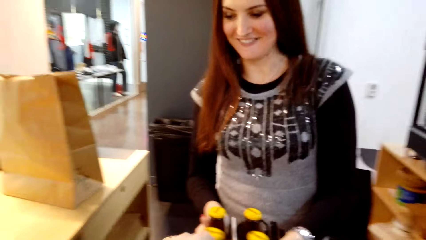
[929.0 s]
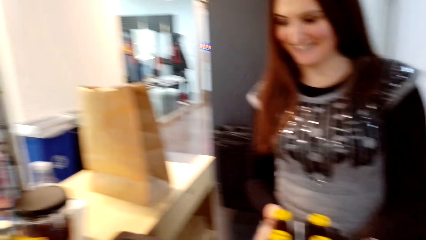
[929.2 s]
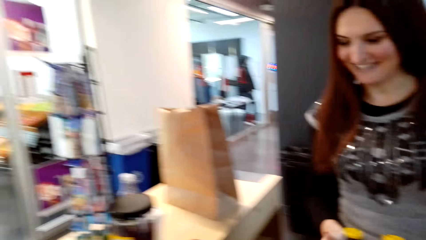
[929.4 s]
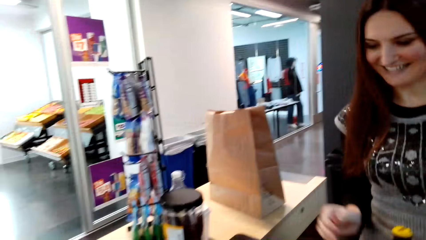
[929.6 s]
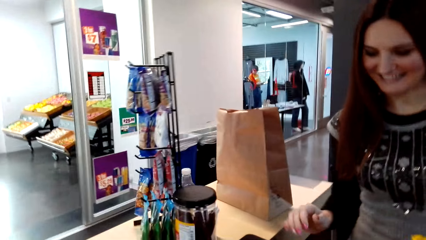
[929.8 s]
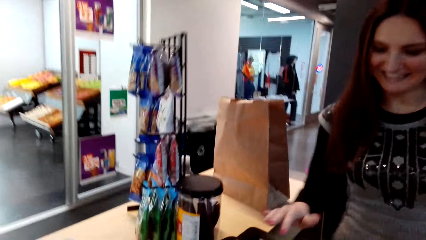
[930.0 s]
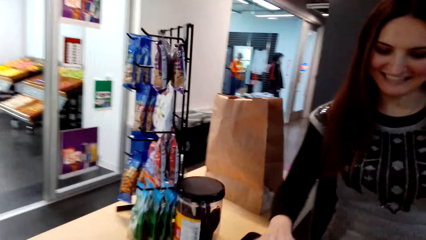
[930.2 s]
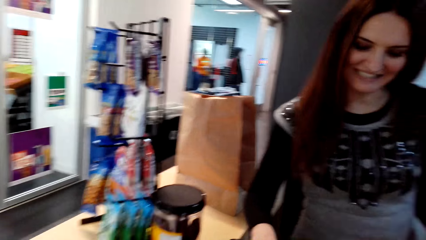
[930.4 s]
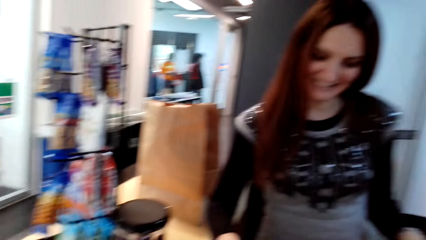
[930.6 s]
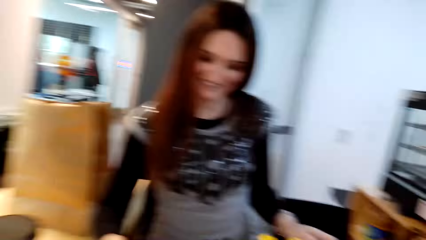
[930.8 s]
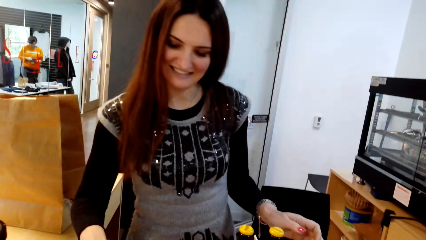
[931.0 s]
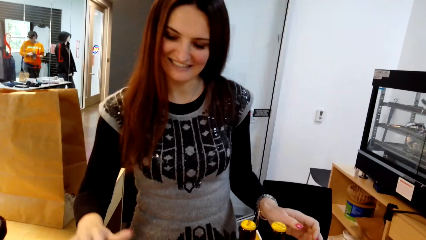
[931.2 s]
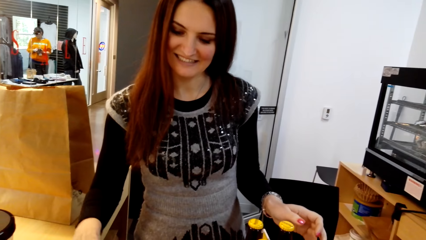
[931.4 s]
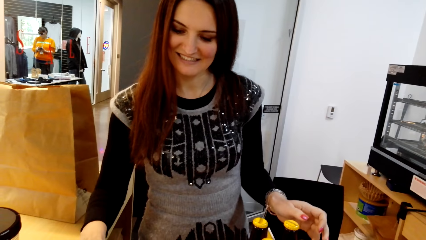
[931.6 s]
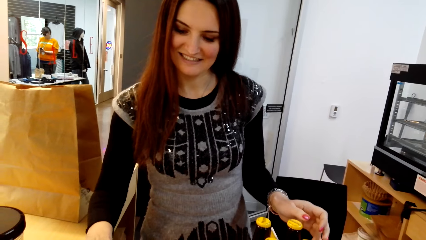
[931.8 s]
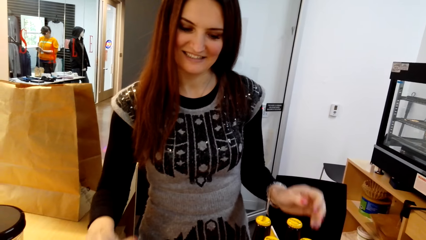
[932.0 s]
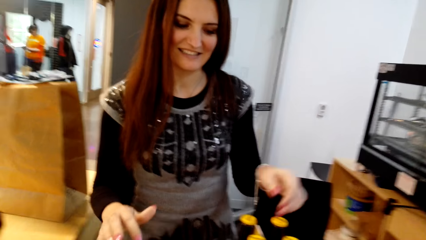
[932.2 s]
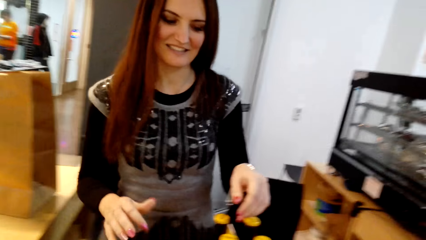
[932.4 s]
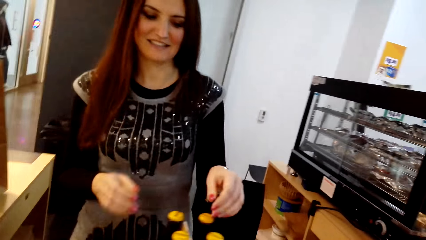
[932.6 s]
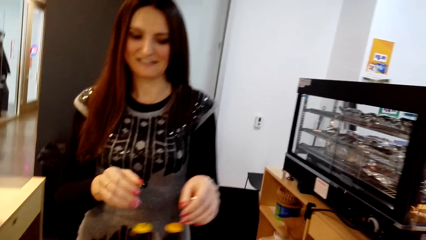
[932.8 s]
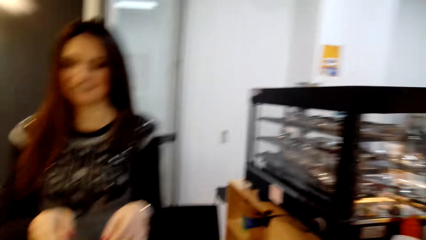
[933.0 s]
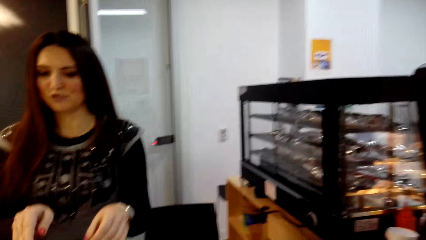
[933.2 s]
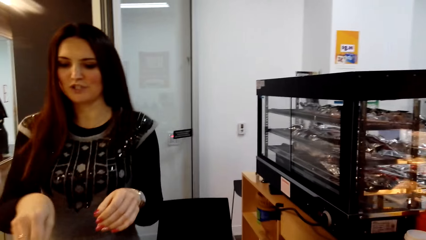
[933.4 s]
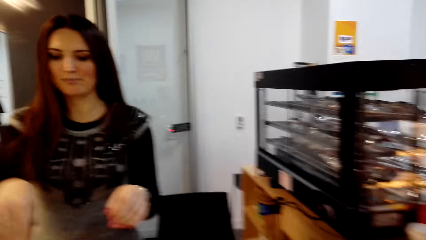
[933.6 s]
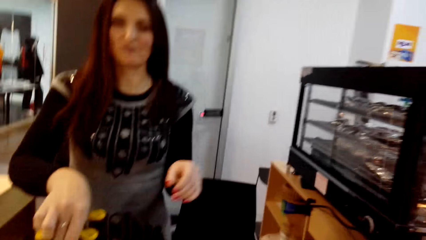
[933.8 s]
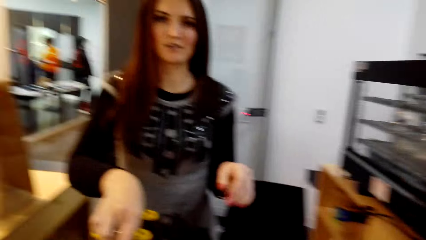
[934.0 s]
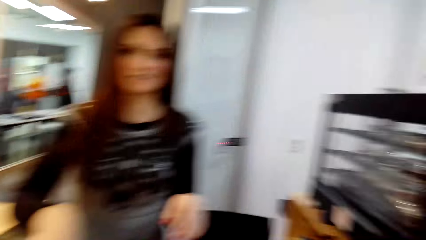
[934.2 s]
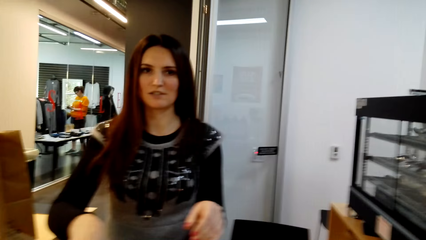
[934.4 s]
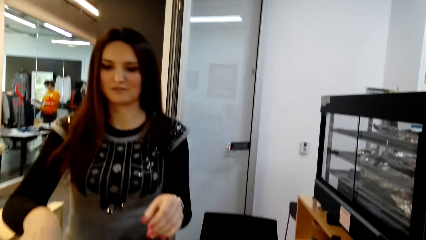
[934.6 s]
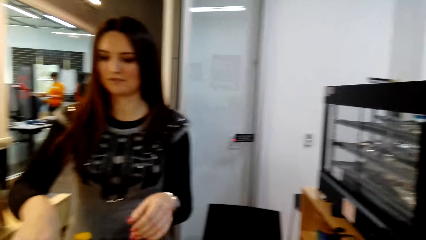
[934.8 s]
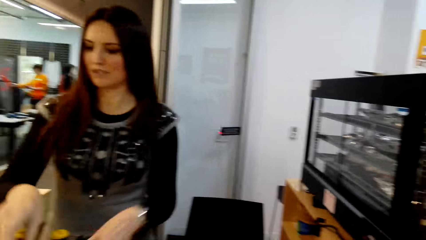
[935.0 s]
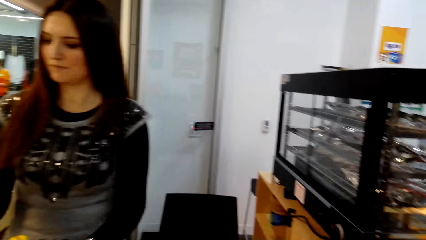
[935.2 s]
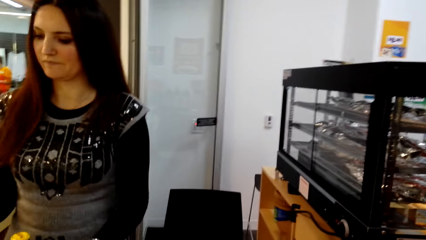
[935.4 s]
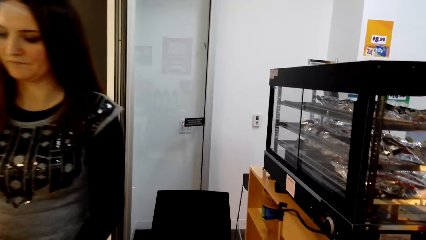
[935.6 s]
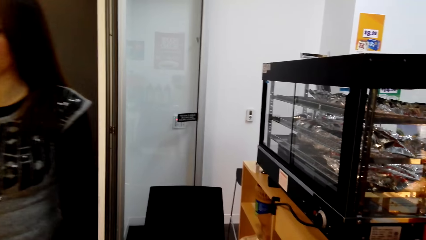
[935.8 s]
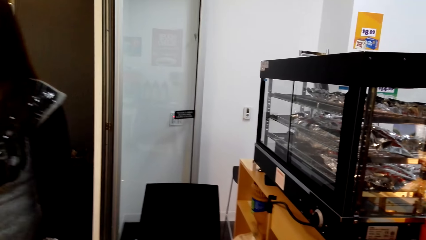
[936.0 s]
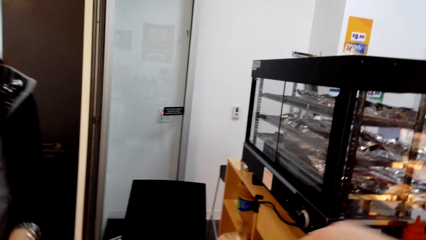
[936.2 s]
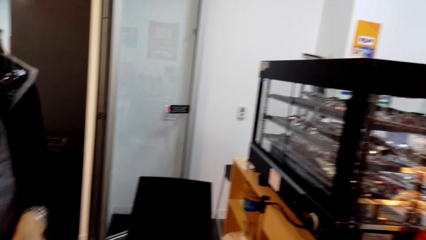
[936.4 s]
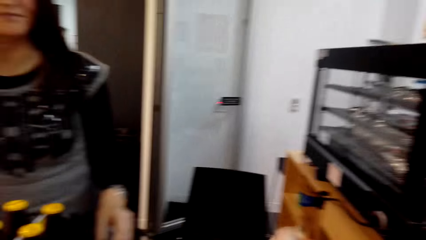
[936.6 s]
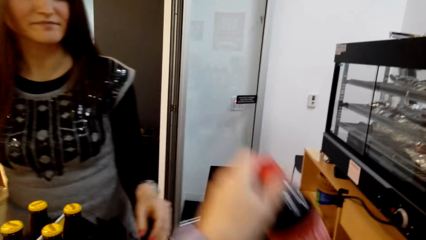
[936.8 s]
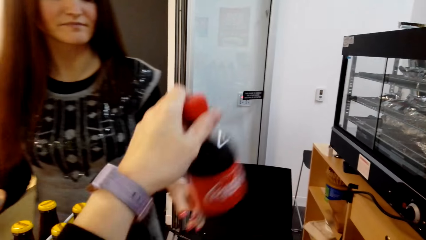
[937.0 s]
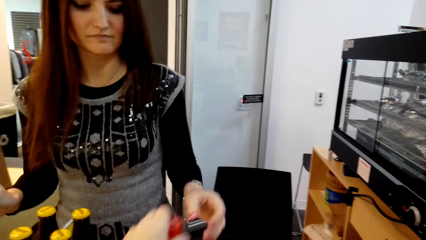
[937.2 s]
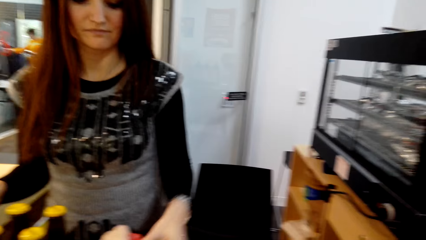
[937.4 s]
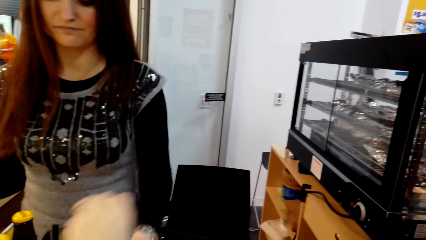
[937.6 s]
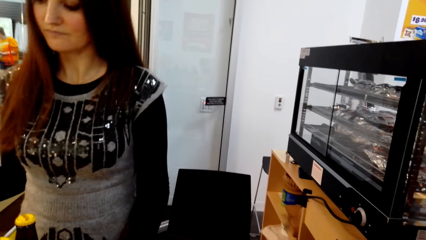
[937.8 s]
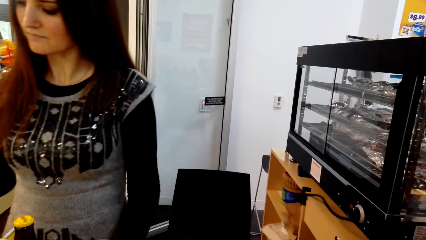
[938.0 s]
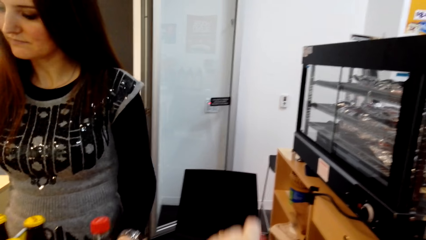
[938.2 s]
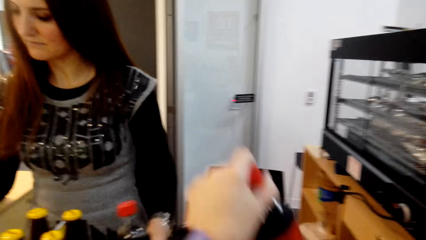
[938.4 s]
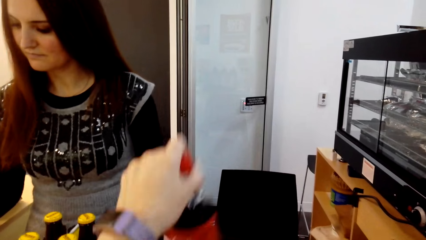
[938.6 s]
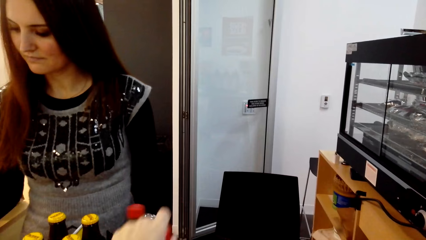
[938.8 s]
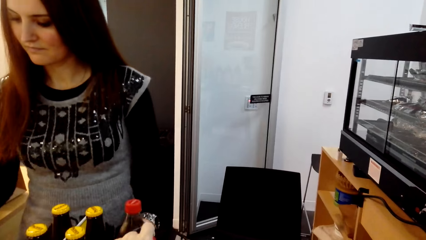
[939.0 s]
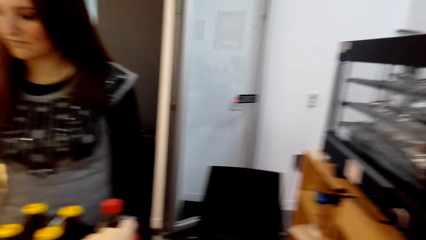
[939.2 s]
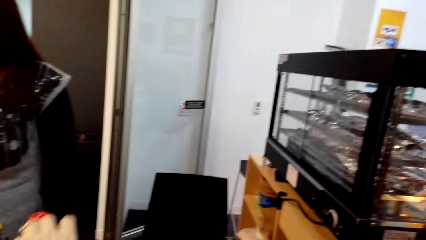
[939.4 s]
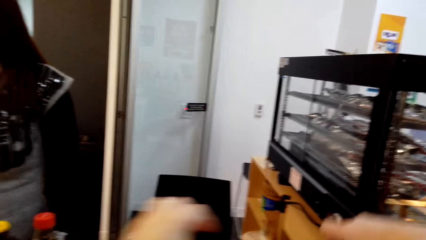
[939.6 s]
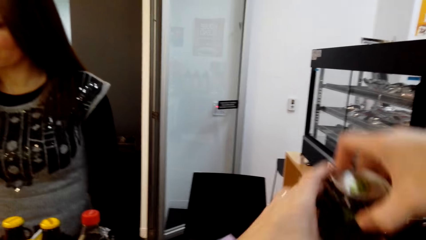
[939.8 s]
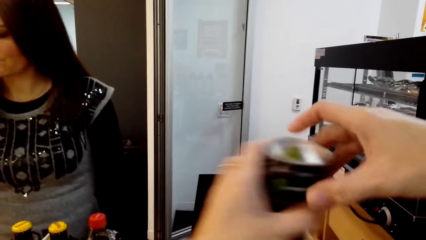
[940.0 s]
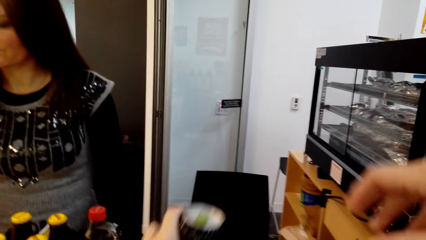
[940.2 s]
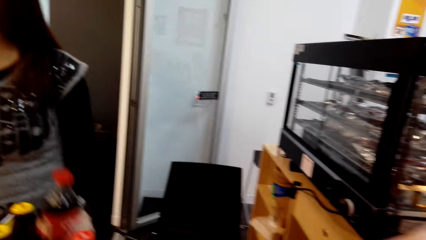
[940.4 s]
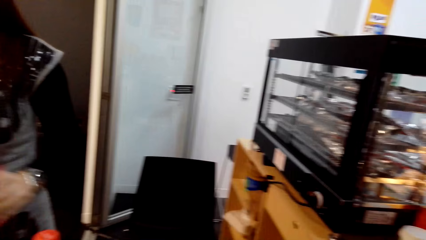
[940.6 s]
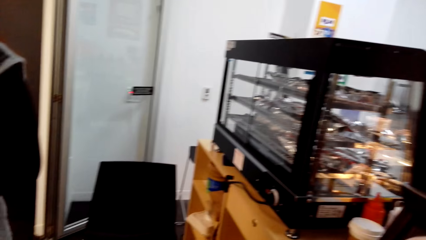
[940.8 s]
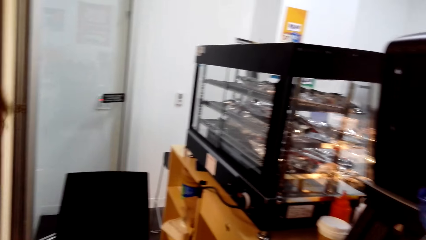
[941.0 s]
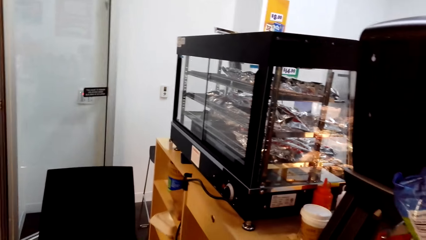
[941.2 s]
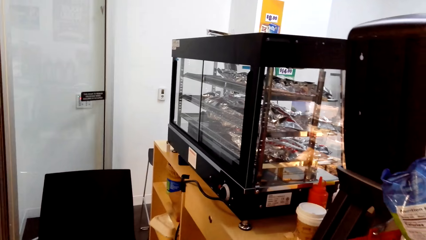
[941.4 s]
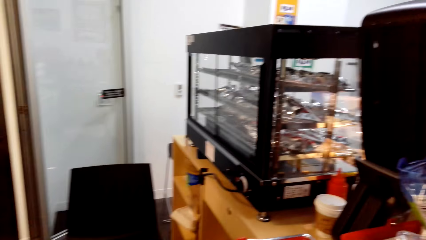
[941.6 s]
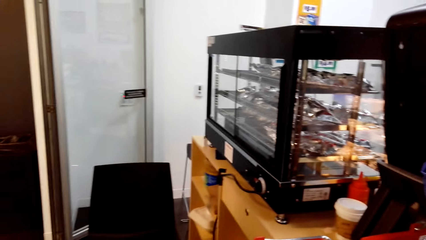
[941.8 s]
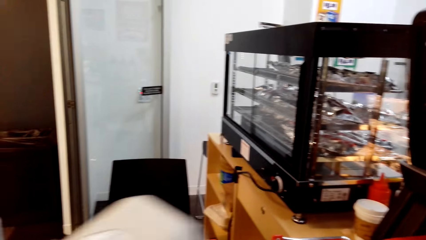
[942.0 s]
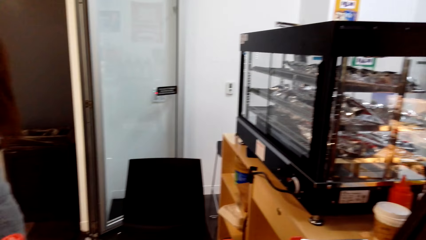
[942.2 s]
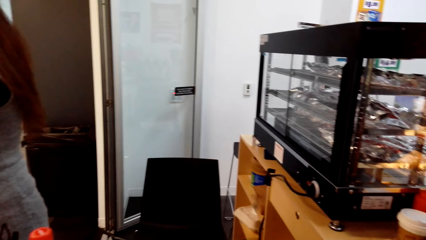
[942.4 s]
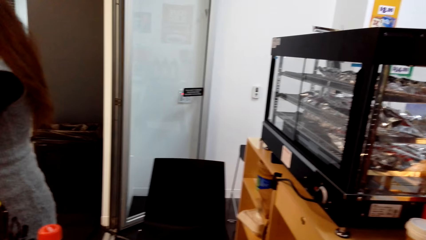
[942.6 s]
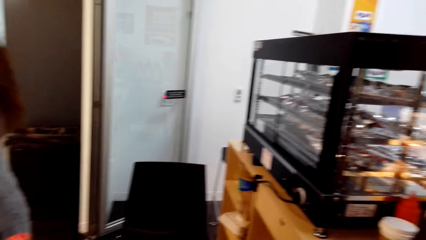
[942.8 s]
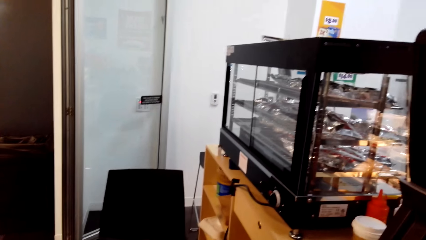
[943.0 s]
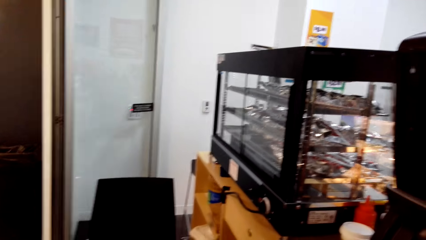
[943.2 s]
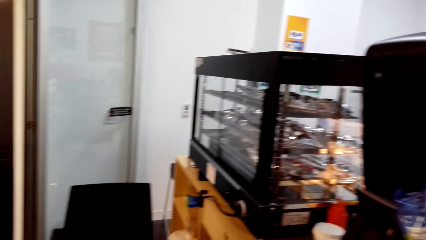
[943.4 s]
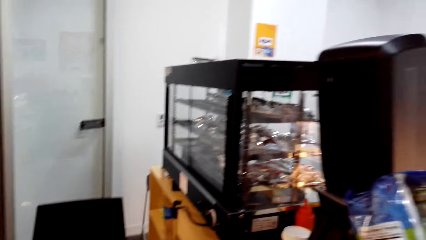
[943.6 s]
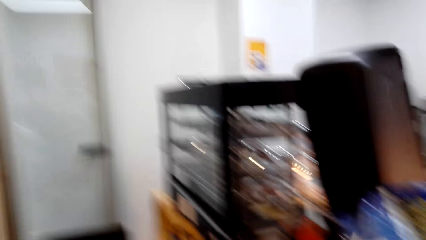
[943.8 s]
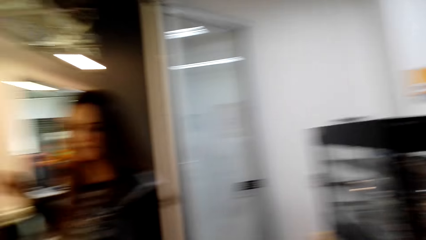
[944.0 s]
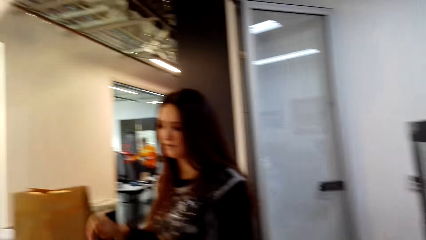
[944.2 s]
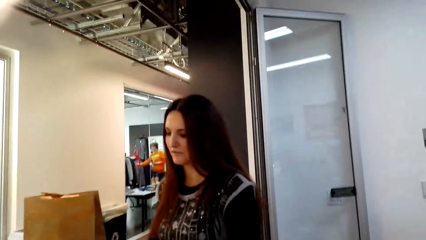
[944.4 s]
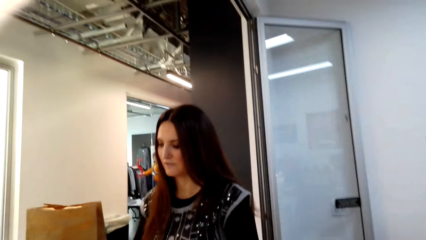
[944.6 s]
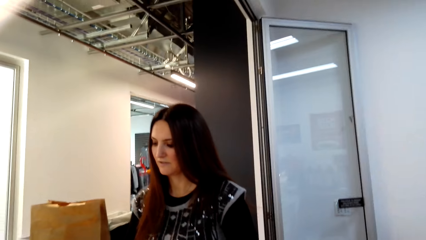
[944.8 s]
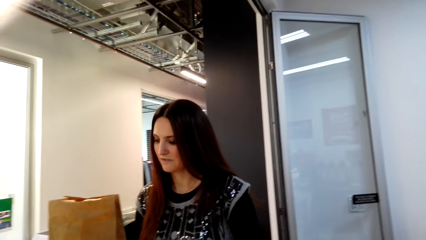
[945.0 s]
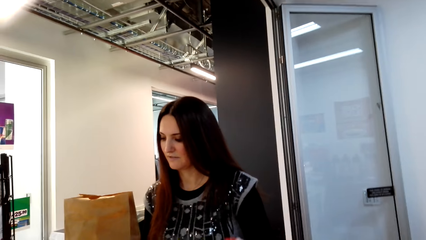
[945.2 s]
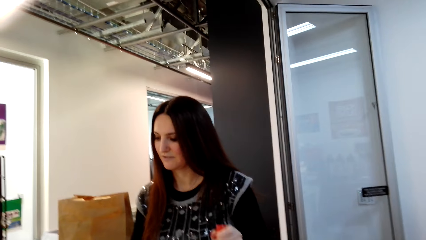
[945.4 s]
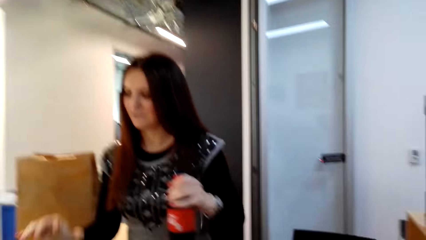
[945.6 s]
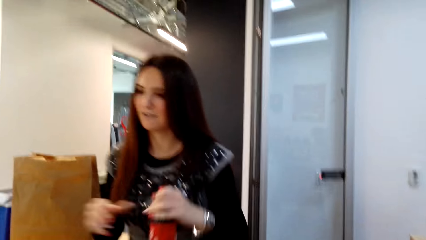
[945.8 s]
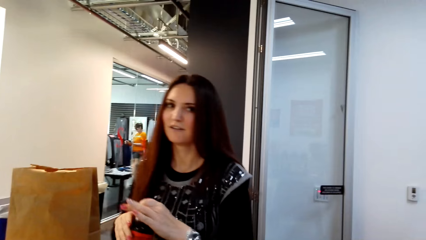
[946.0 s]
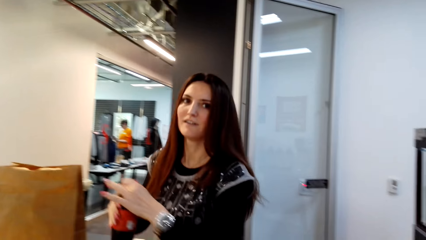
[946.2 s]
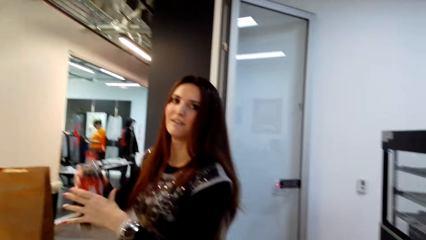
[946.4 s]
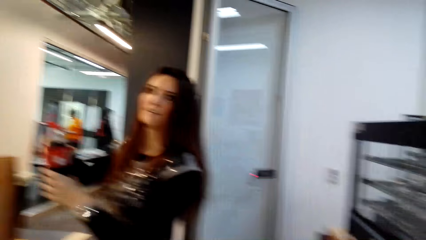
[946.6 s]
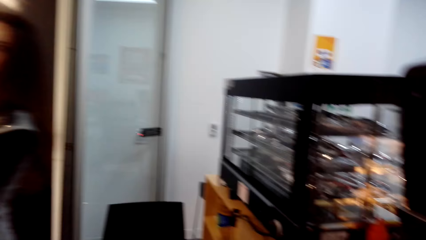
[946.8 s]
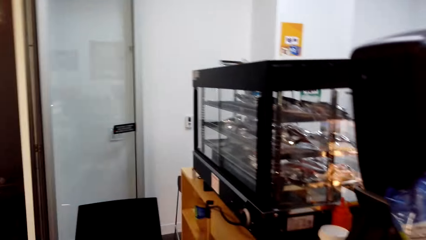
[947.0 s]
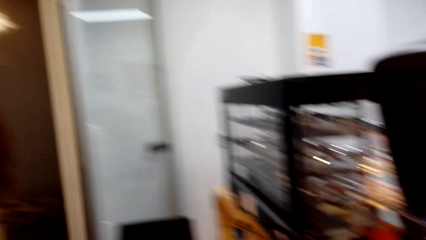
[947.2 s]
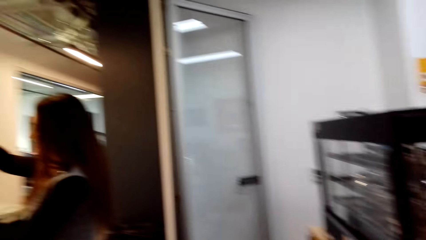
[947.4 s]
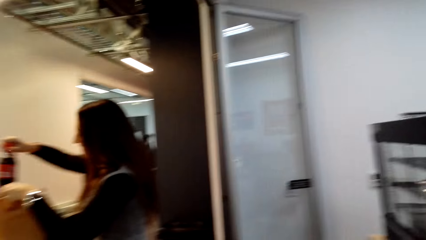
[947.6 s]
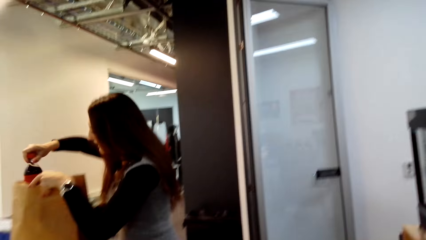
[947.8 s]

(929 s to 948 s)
A lady holds a beer. The lady converses with the camera wearer. Another lady moves around the store. The first lady presses the cashier machine. The first lady converses with the camera wearer. The camera wearer converses with the first lady. They lift a soda. They put items on the counter. The first lady picks the soda. The camera wearer holds the soda. They hold shopping. They drop the shopping. They move a paper. They look around. The first lady holds the soda. The camera wearer converses with the first lady.
